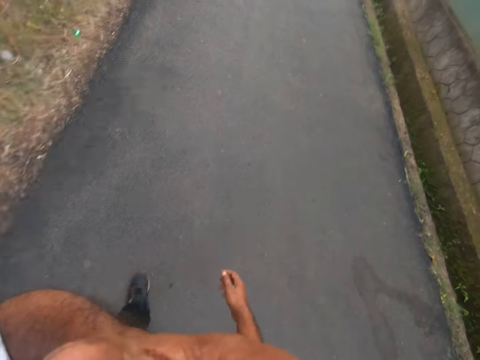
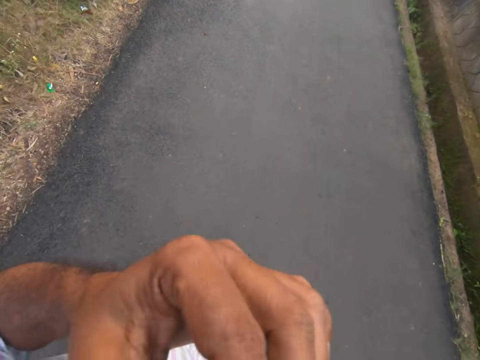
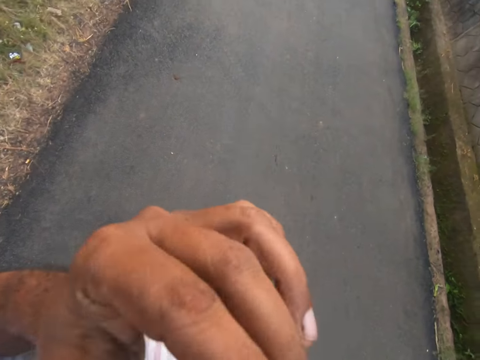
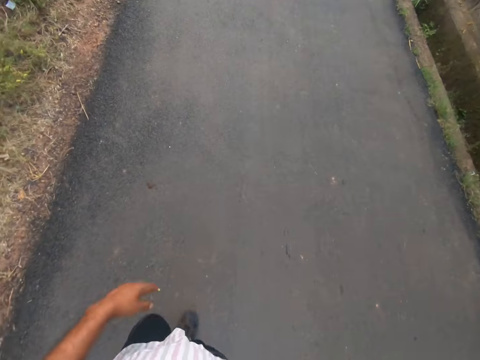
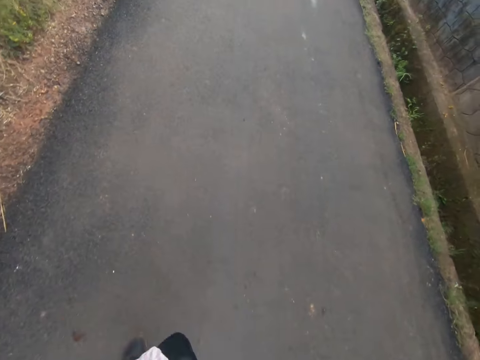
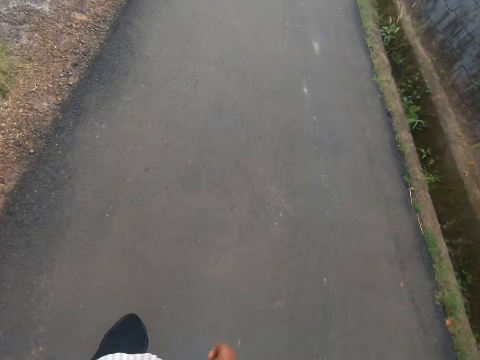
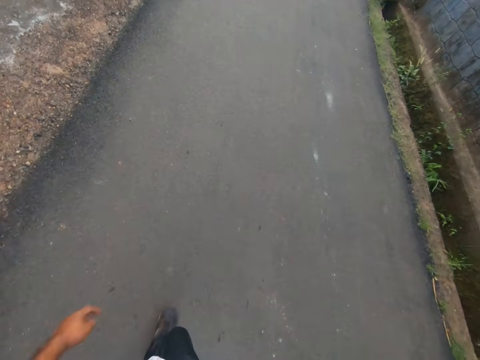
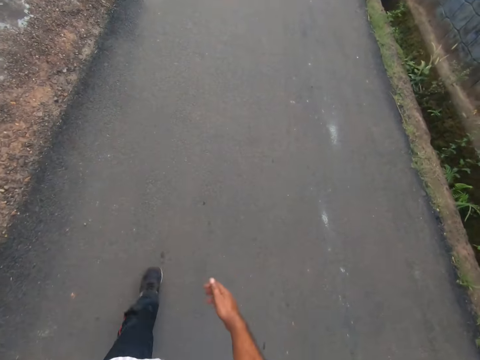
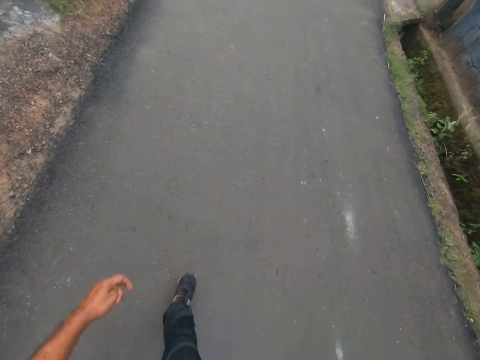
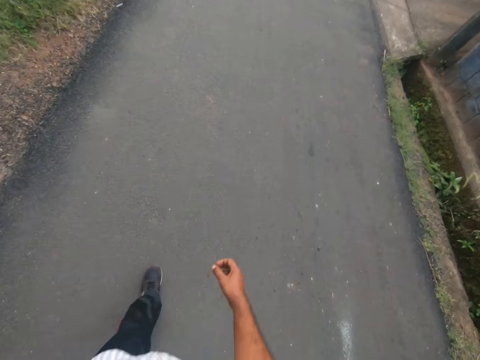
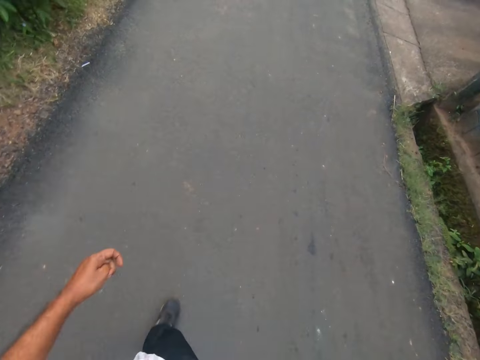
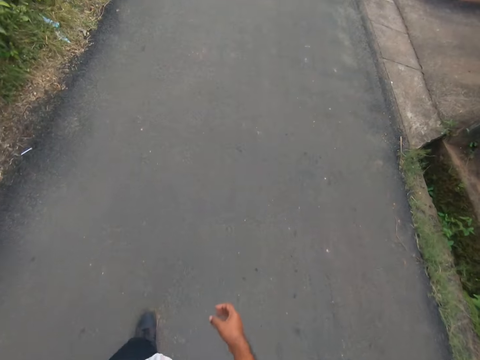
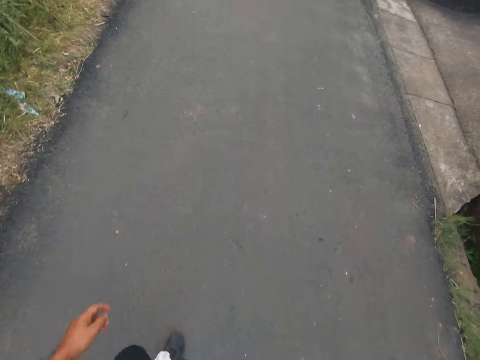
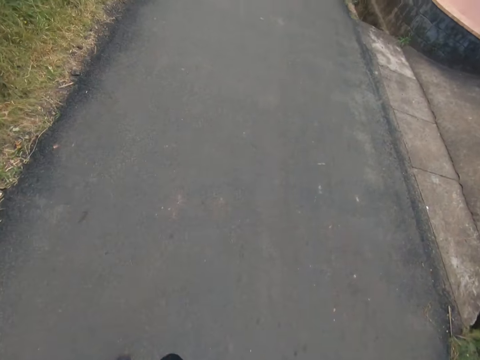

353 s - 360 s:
The camera wearer walks on the road. They drop the hand. They walk on the road.

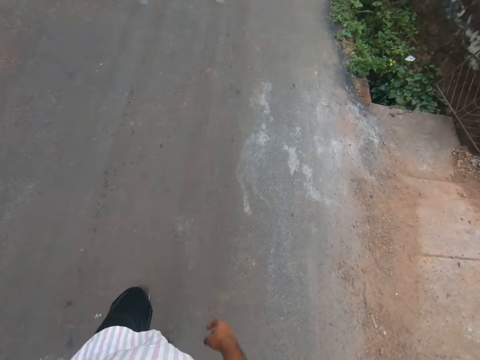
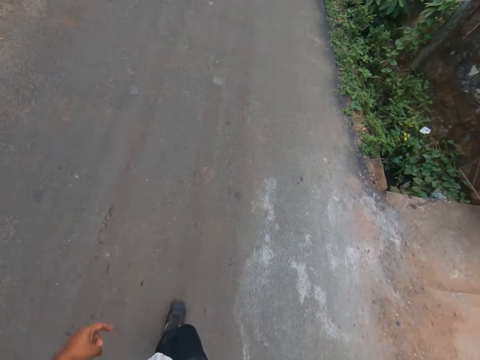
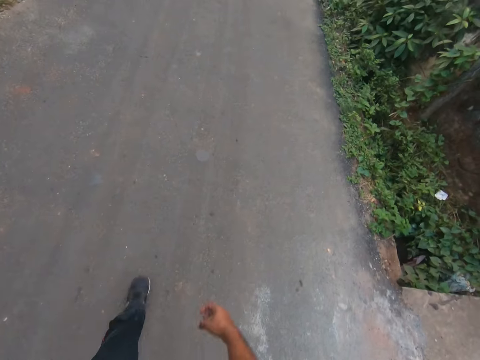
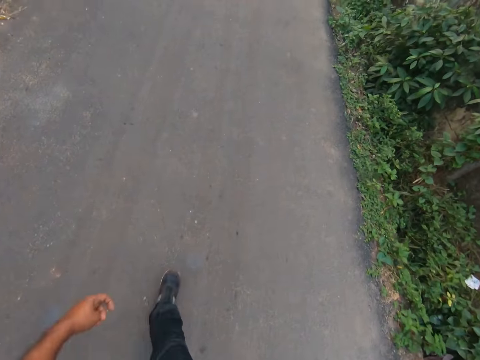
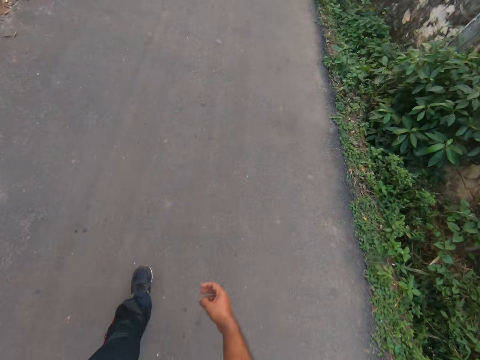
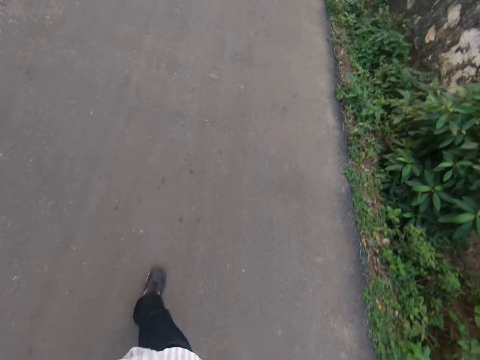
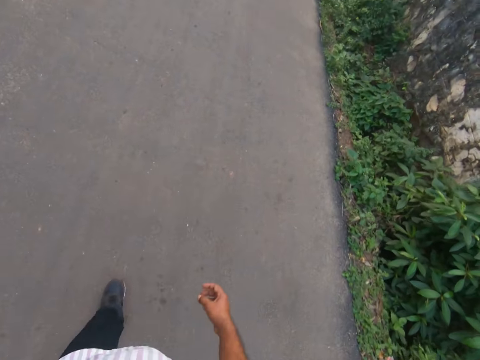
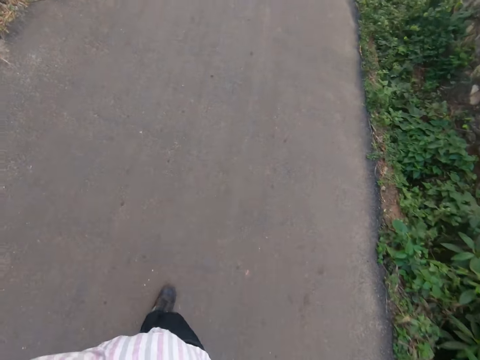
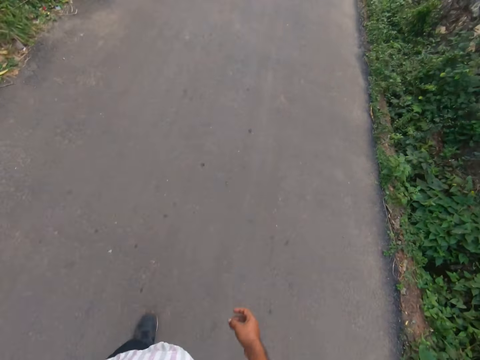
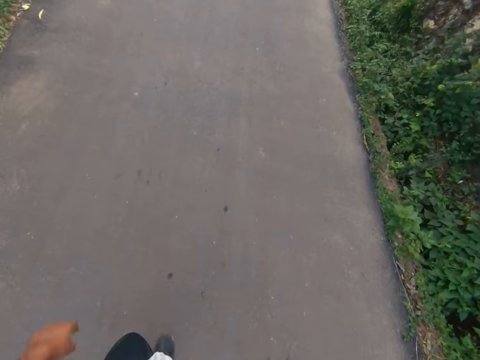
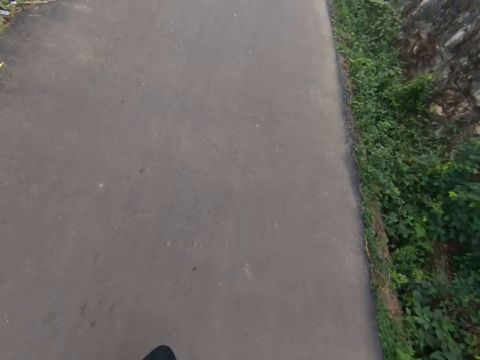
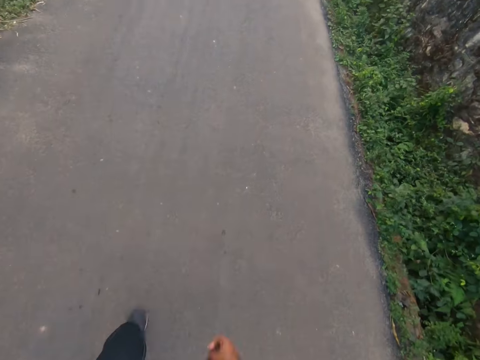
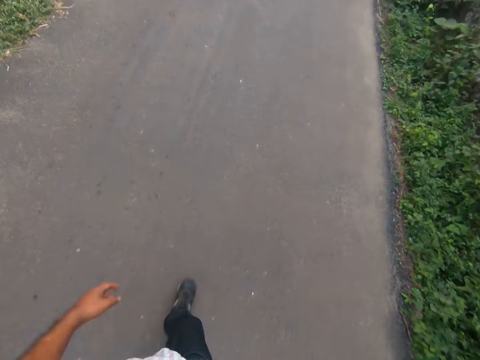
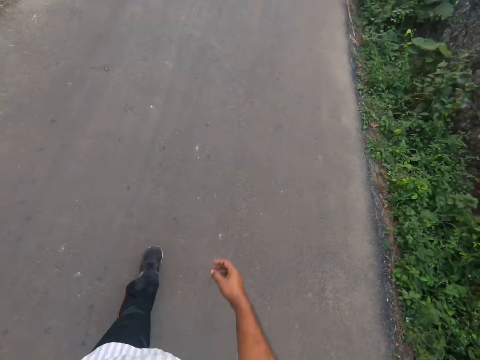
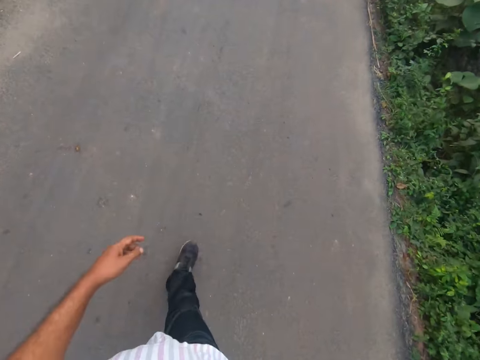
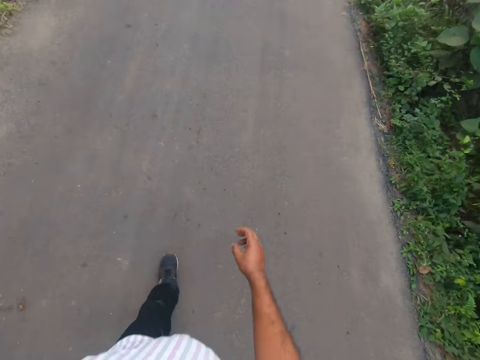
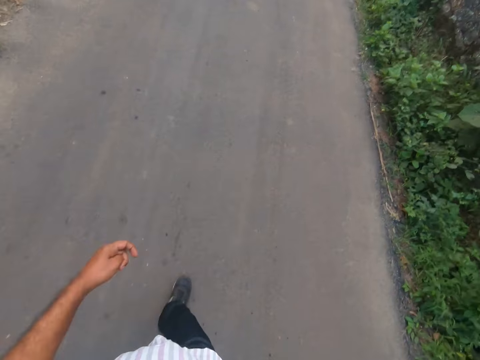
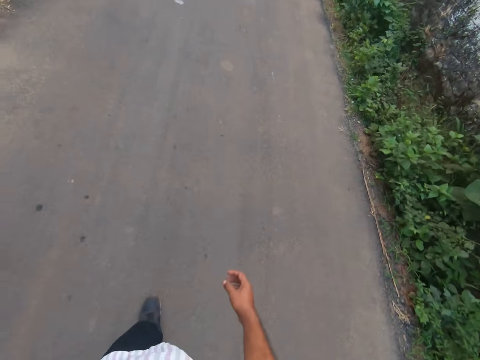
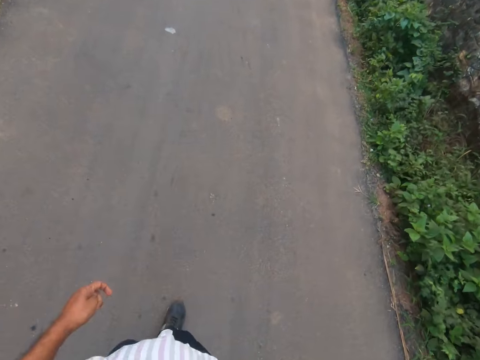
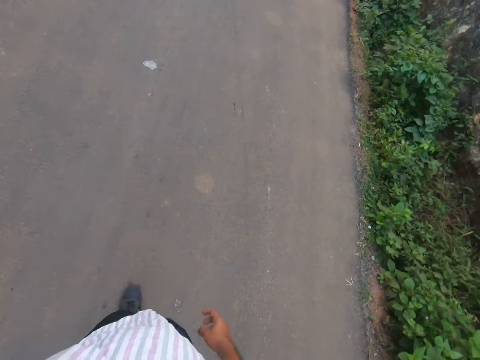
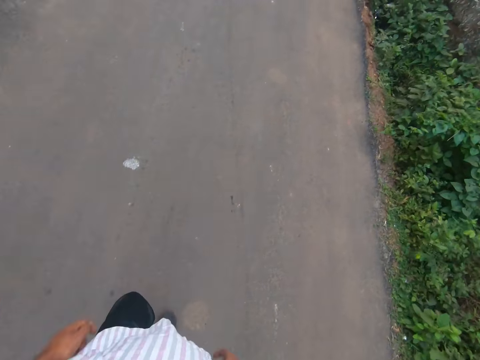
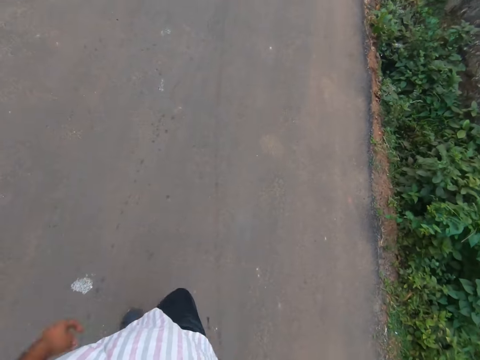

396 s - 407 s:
The camera wearer lifts the hand. They walk on the road. They drop the hand. They walk on the road.

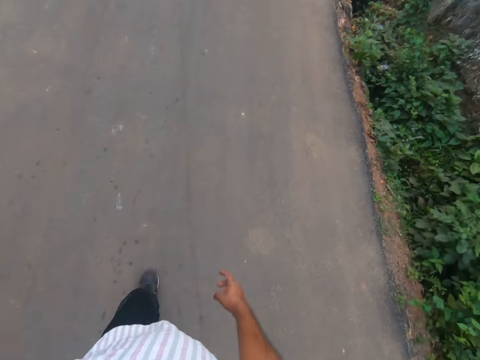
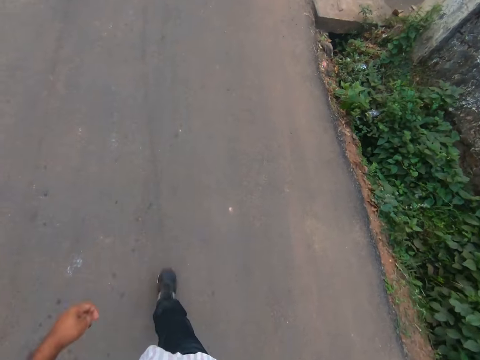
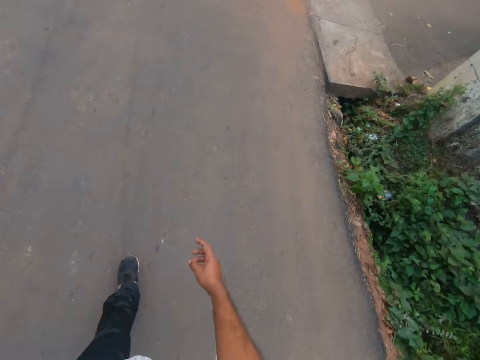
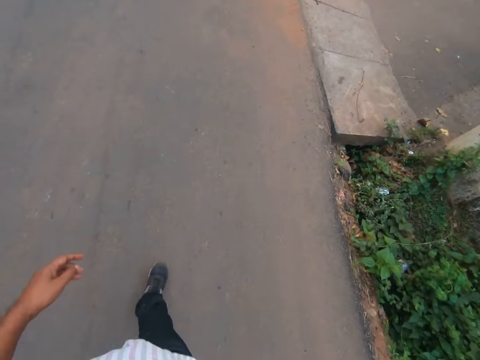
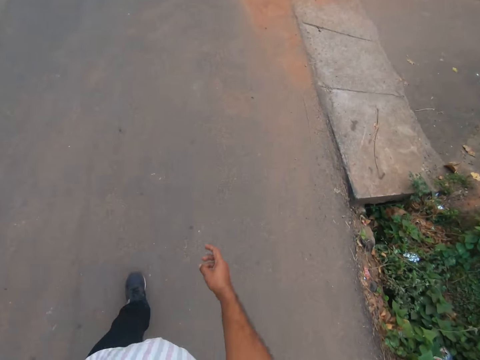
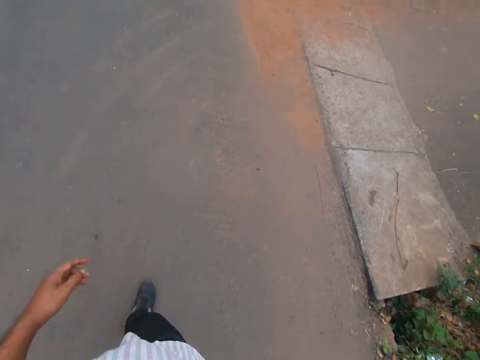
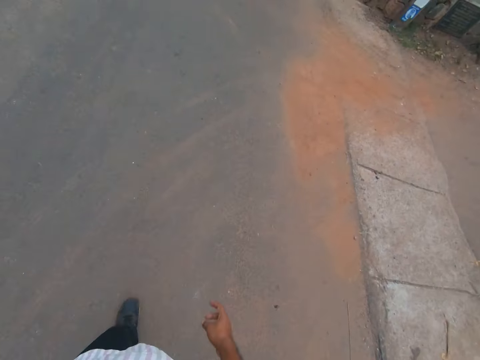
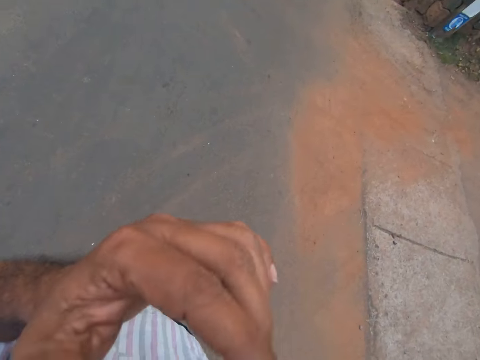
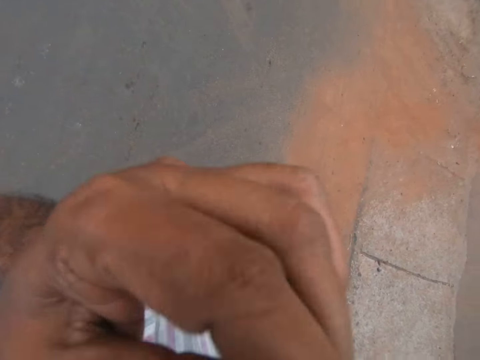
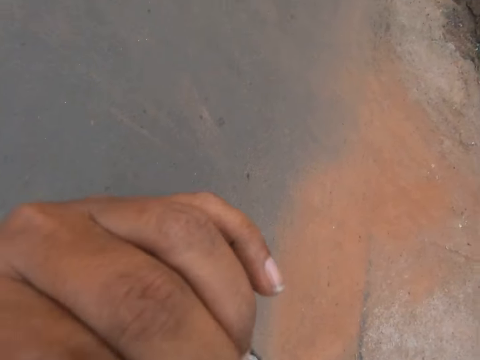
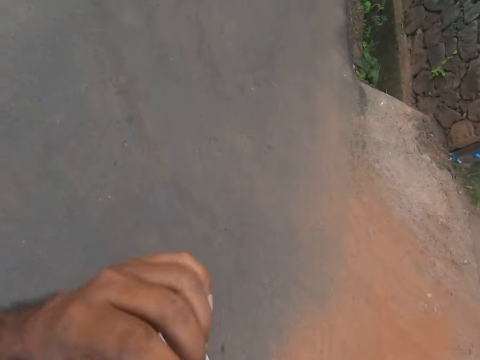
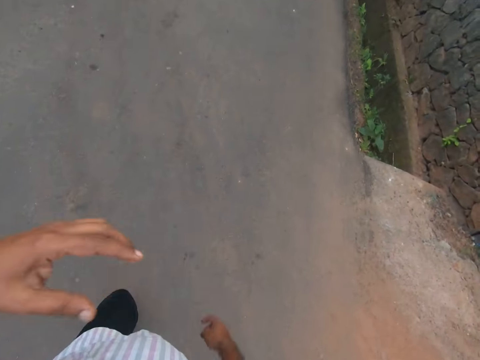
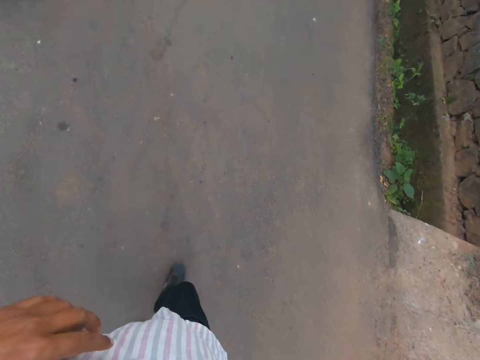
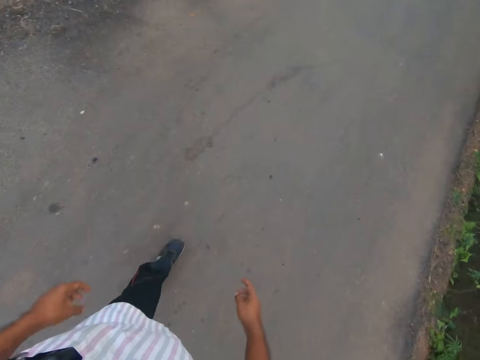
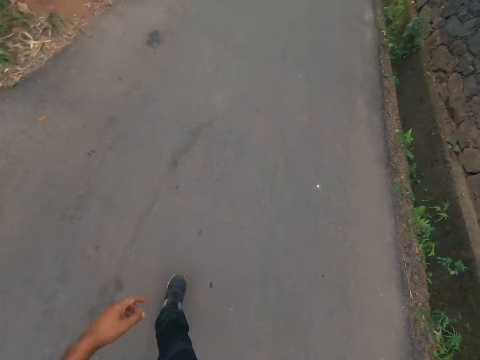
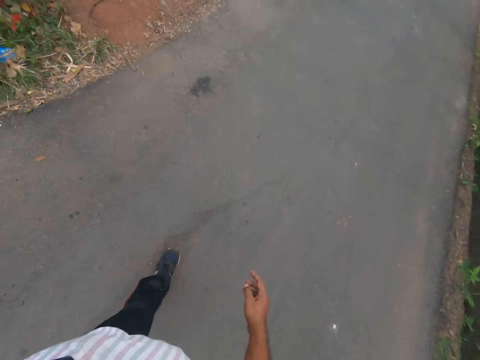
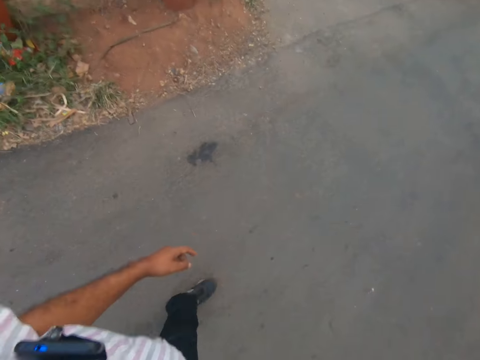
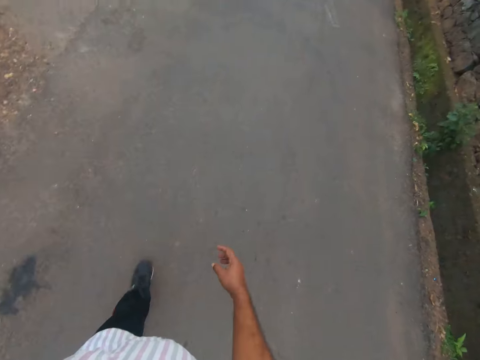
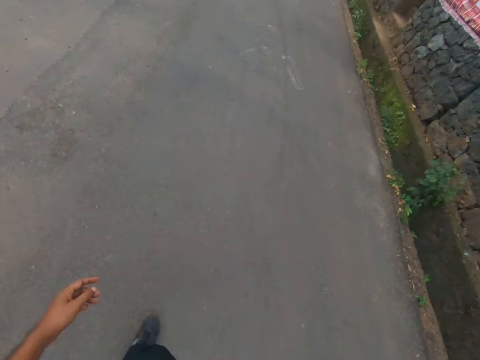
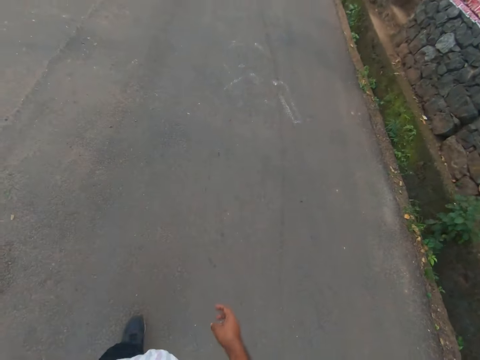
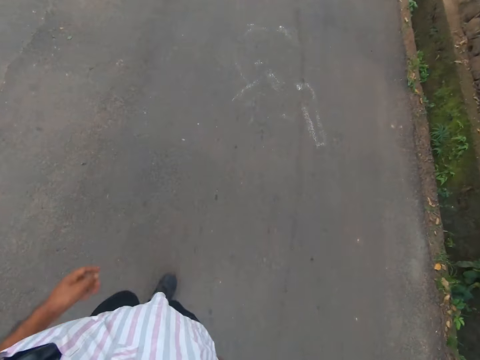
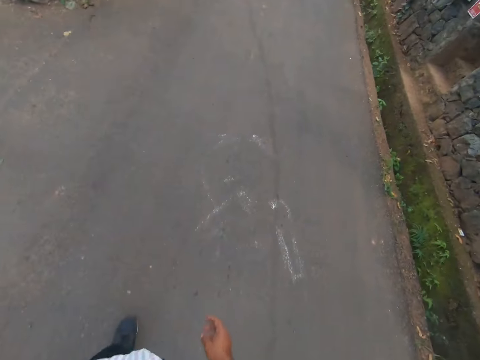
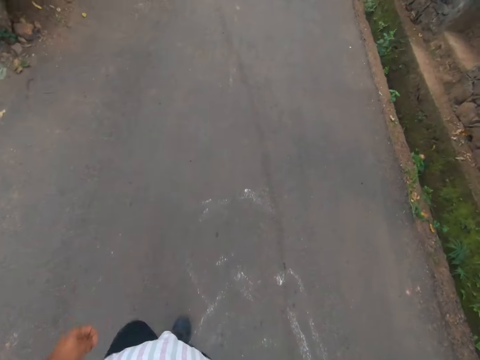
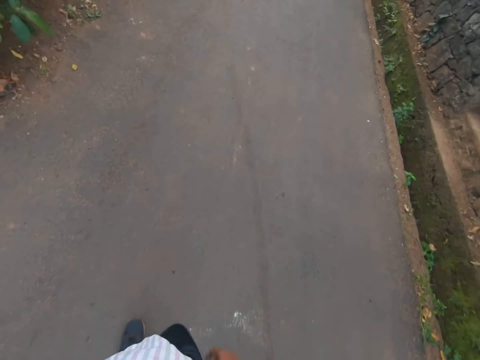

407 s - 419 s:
The camera wearer lifts the hand. They walk on the road. They adjust something on the shirt pocket. They walk on the road.
